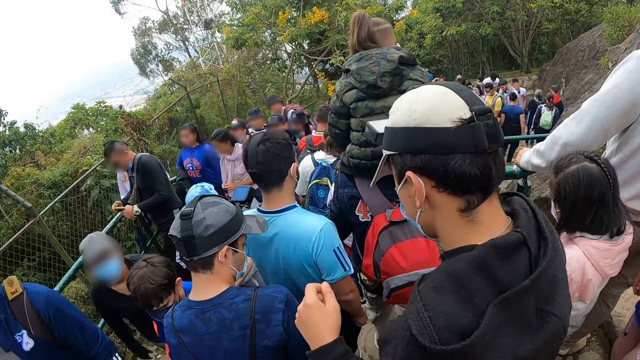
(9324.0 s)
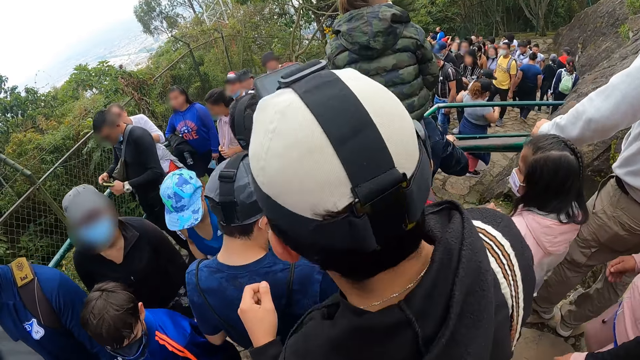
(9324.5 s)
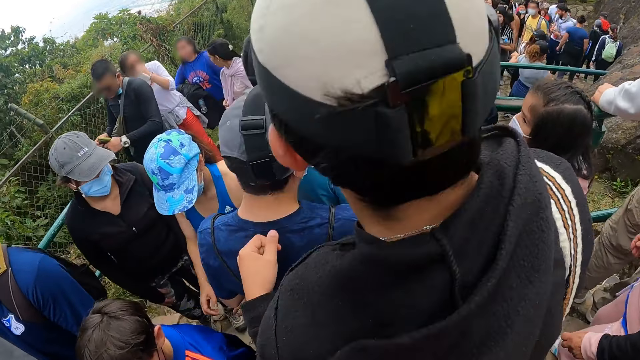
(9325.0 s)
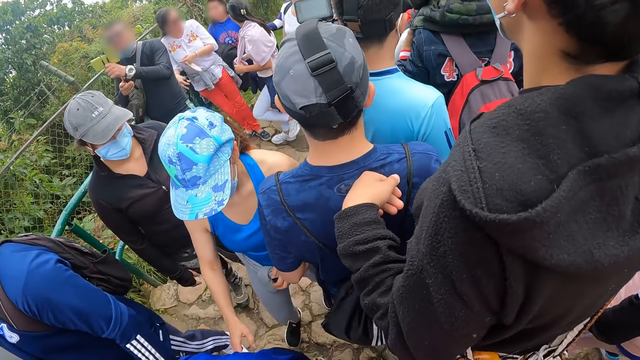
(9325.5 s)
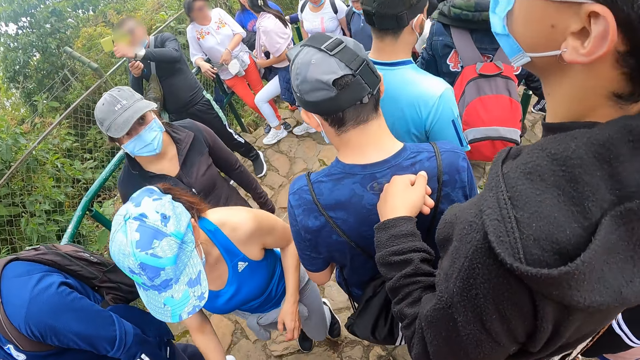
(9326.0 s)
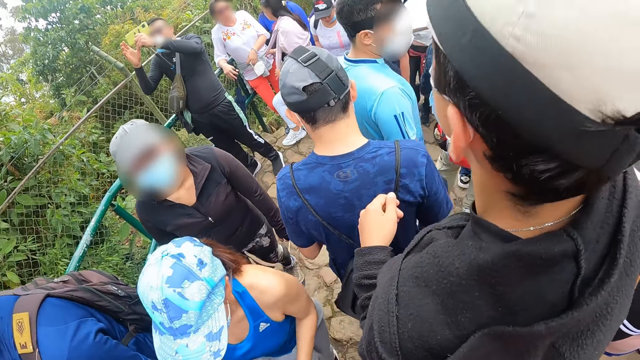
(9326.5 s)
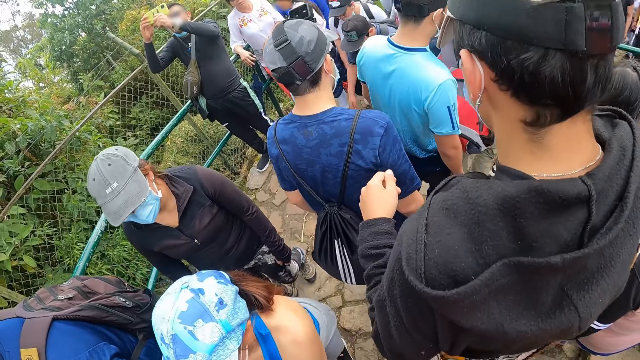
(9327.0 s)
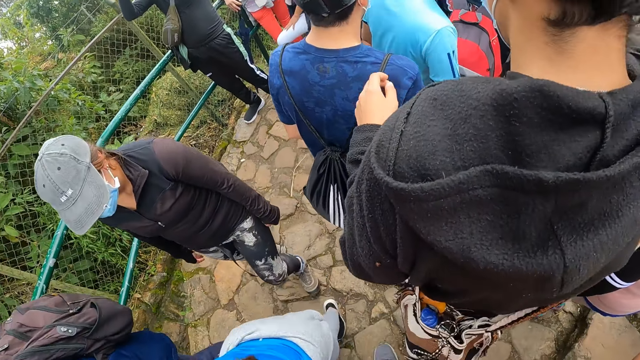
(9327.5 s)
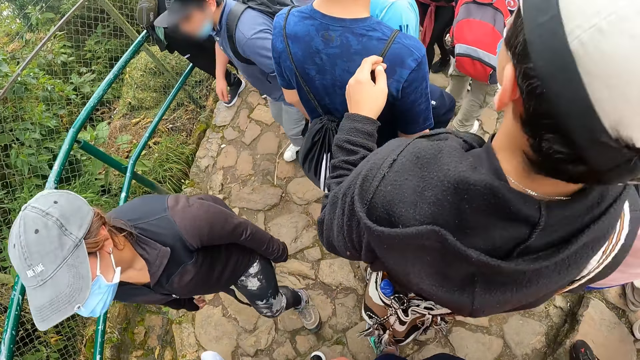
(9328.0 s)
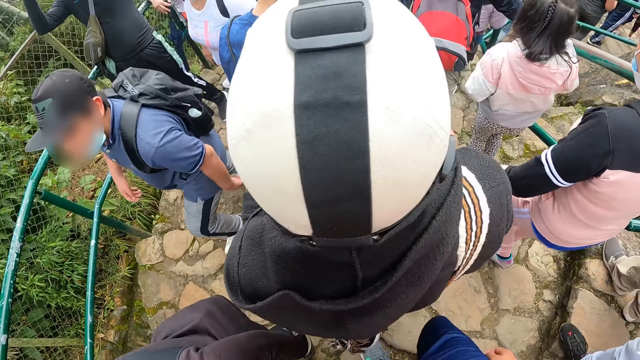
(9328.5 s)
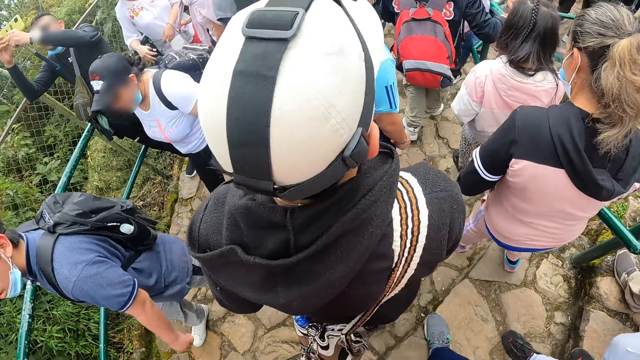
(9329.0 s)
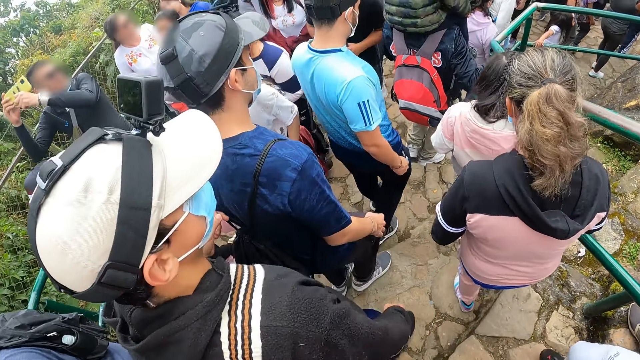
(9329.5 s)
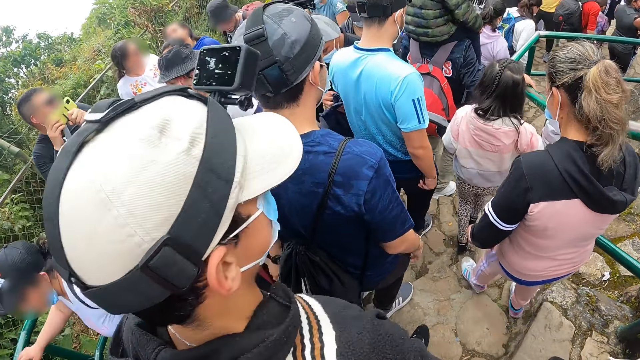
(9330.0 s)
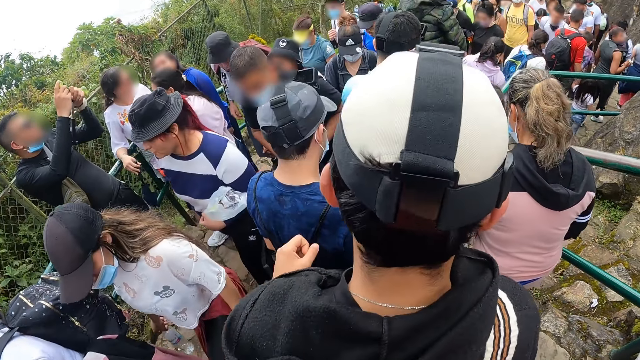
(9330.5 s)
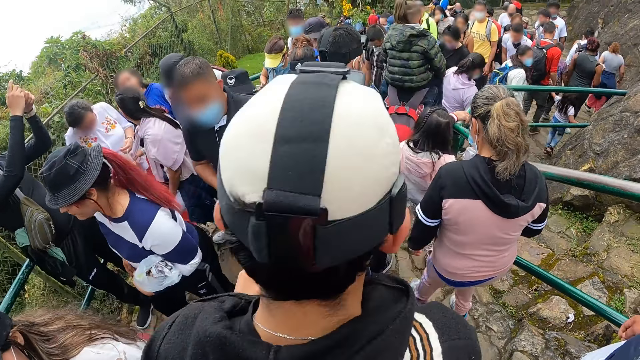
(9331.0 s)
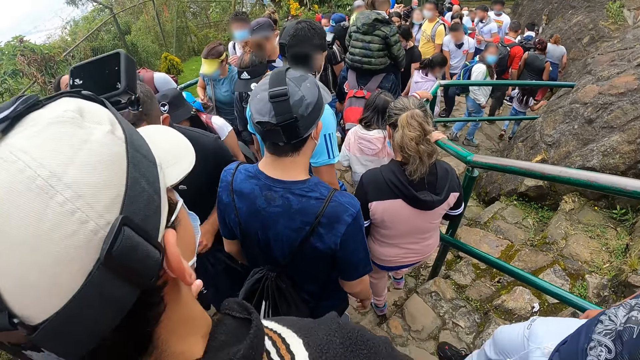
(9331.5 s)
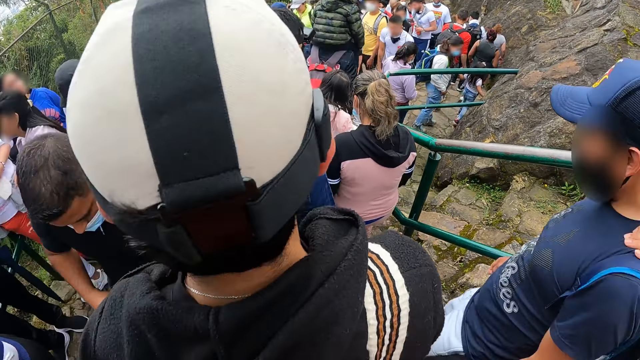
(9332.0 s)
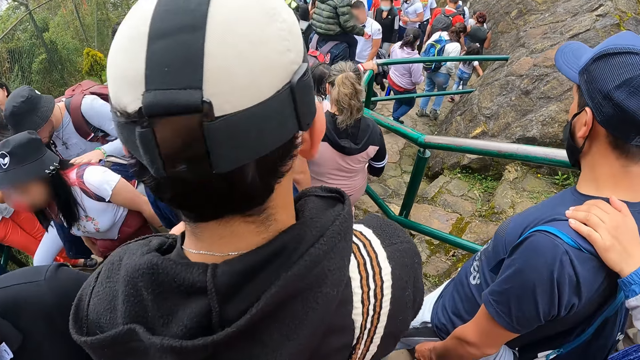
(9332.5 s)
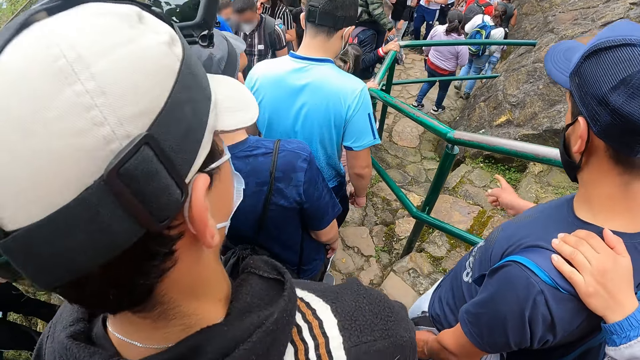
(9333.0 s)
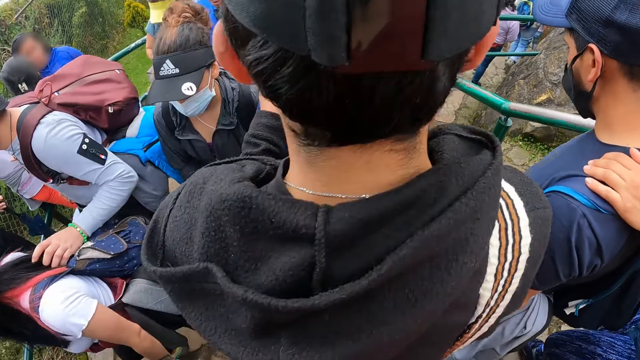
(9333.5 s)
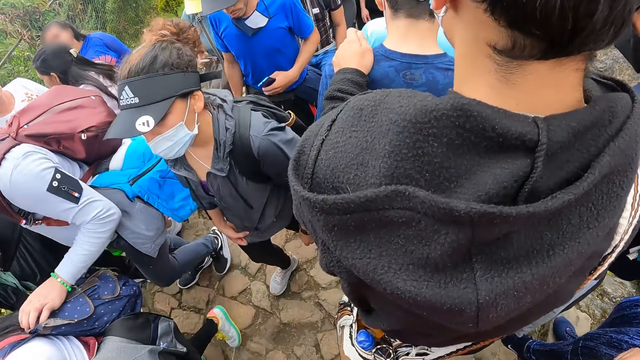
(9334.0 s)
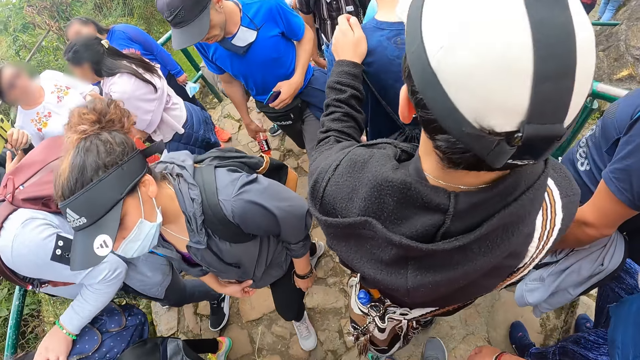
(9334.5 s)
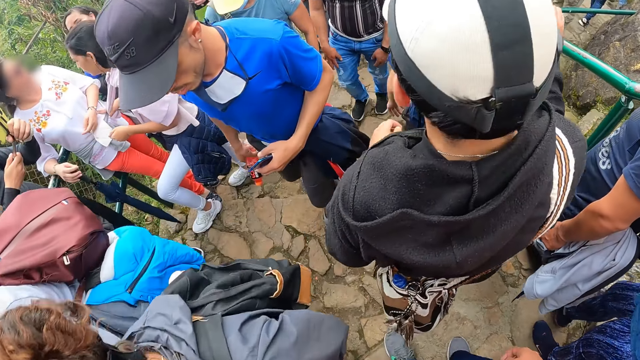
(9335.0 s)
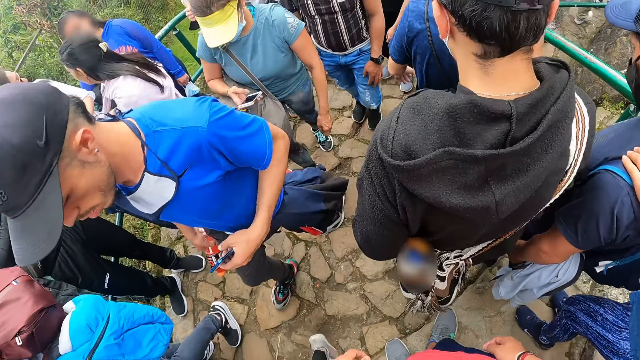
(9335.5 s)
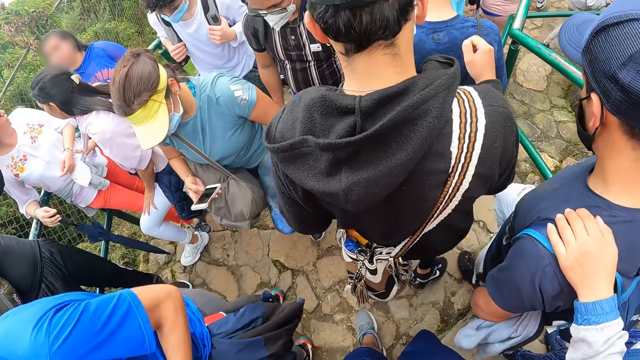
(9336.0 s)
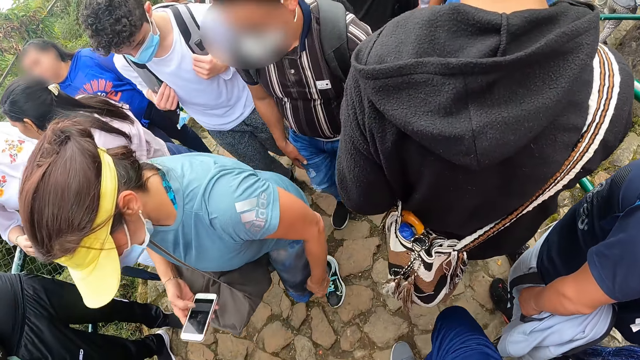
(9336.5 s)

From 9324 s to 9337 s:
The camera wearer walks. A man places both hands on another man's shoulders.

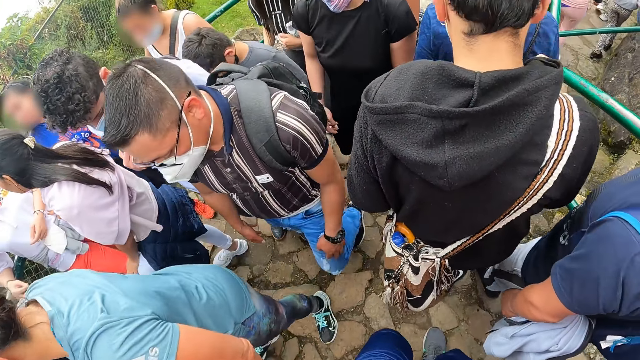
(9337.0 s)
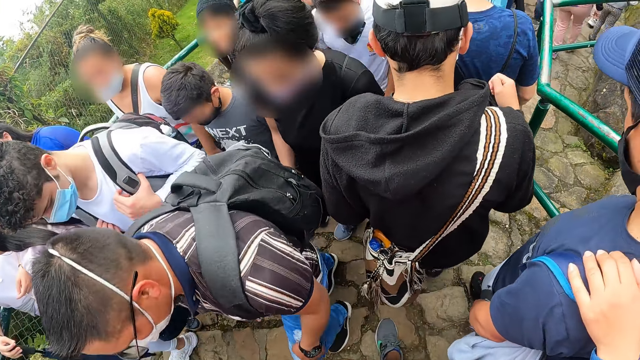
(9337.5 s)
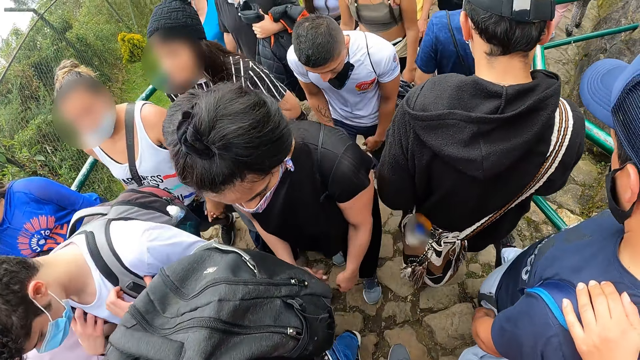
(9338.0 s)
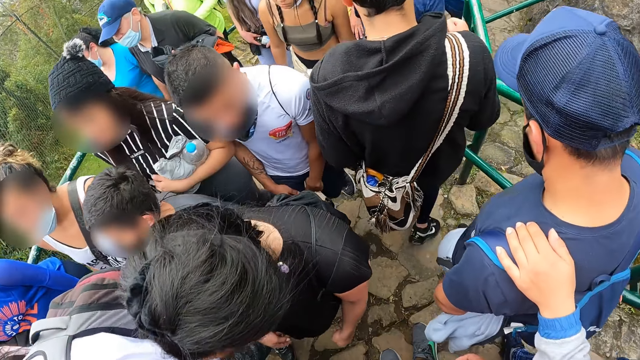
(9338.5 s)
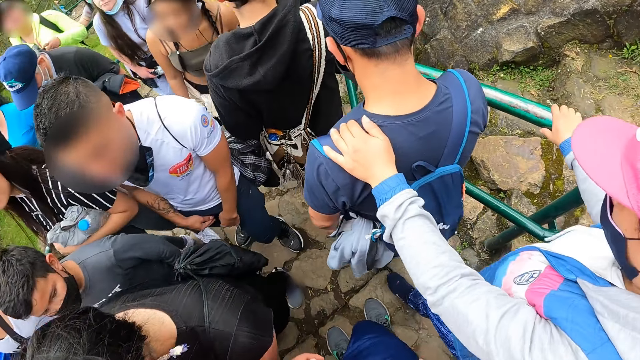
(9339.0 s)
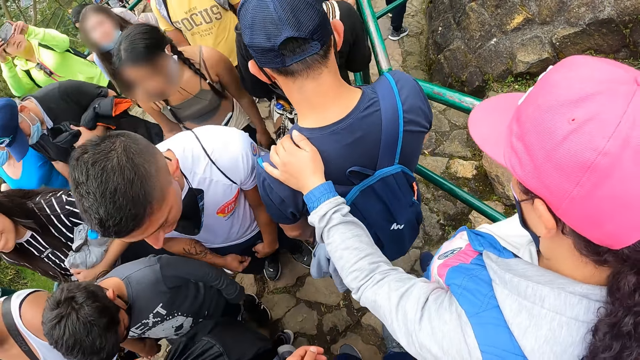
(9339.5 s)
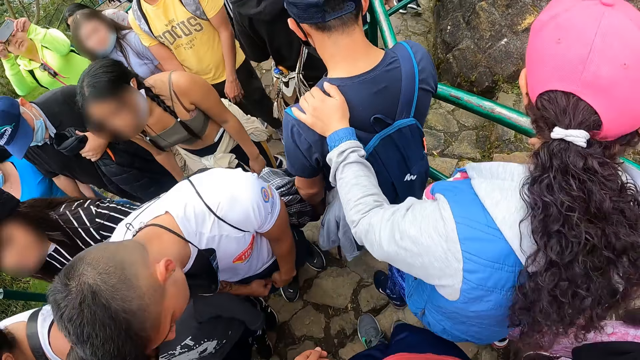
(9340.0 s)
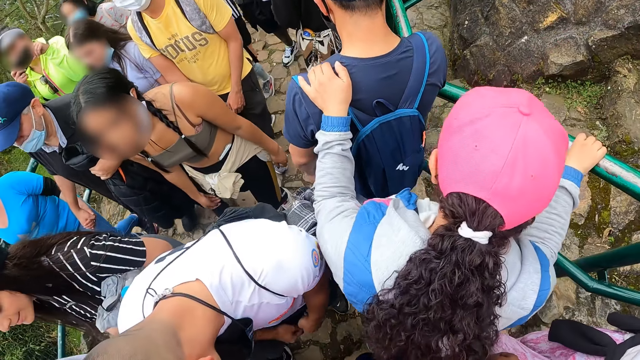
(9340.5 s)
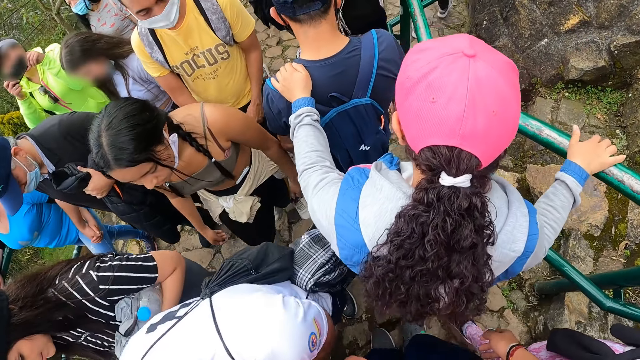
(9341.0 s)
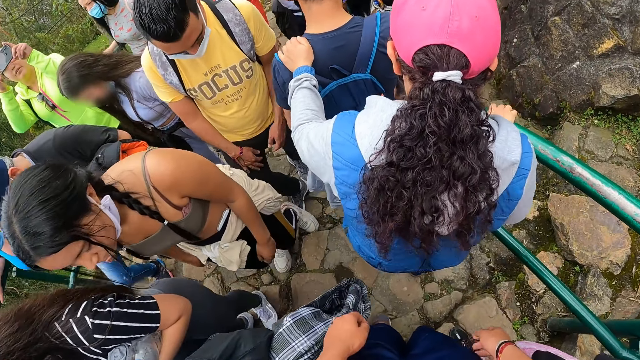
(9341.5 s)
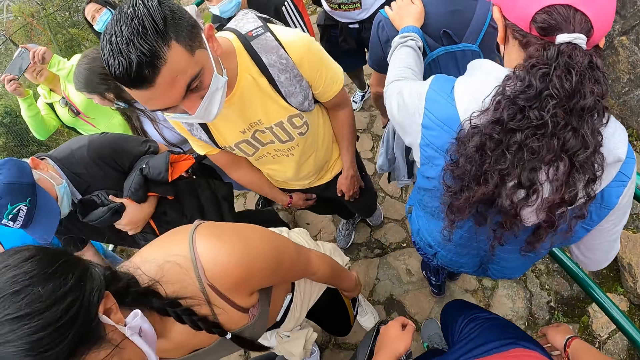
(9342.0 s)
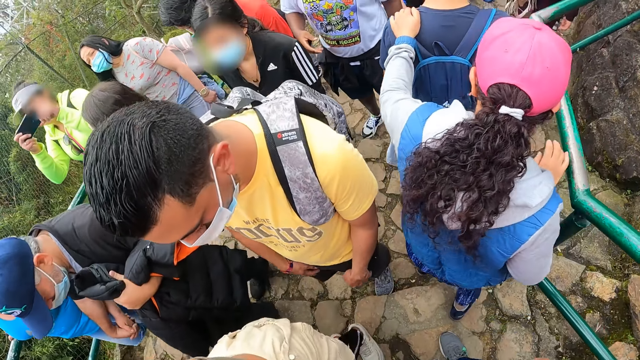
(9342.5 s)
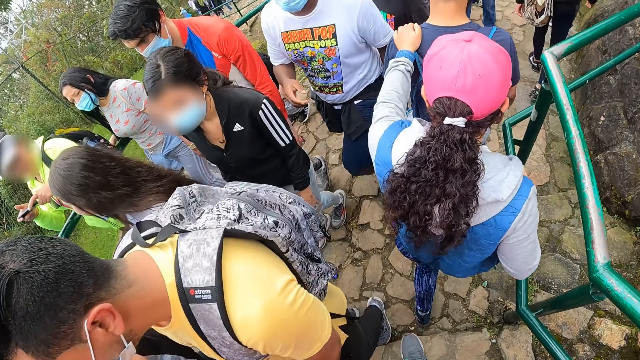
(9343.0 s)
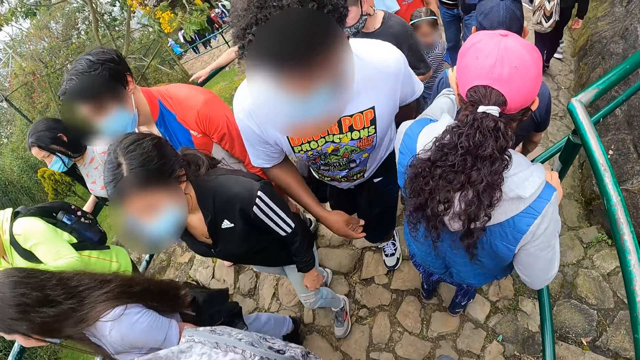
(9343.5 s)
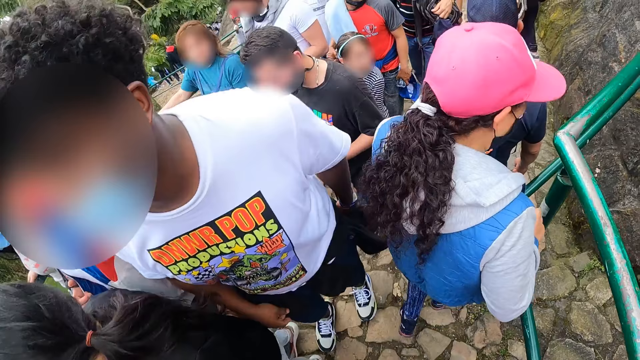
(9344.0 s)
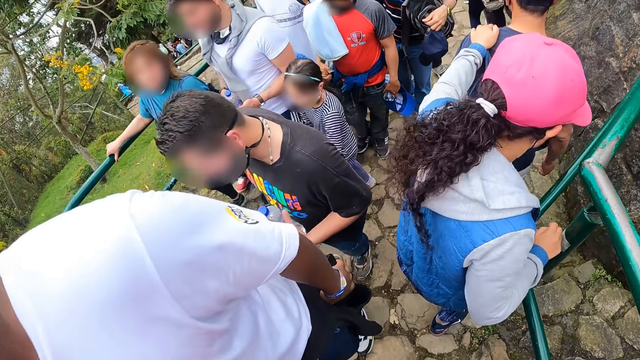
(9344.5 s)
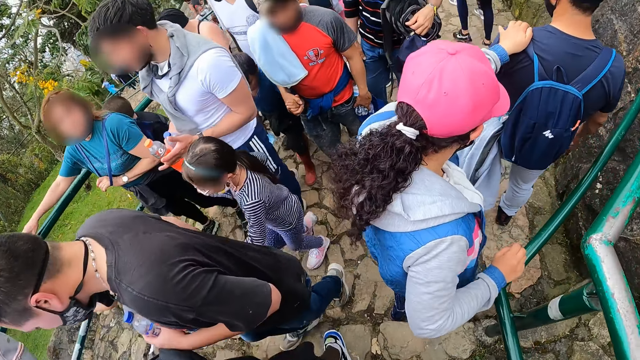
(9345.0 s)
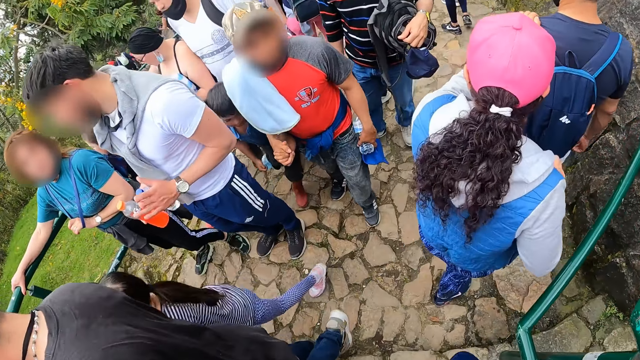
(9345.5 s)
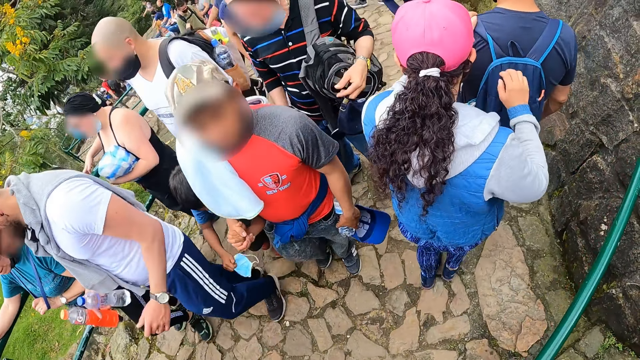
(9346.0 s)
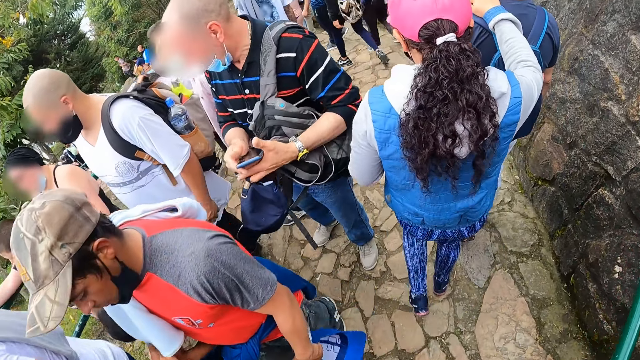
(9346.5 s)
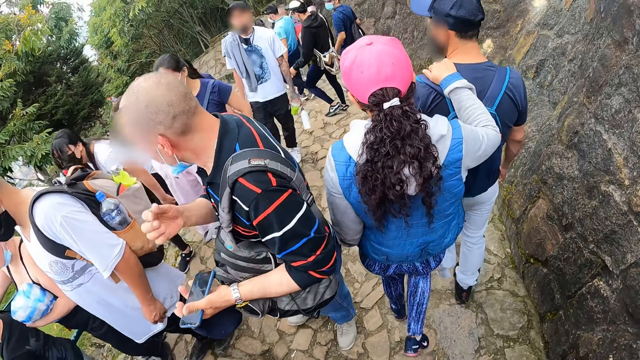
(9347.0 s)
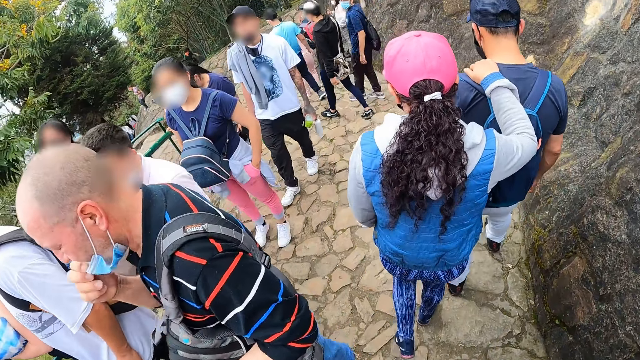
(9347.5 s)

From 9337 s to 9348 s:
The camera wearer walks.
